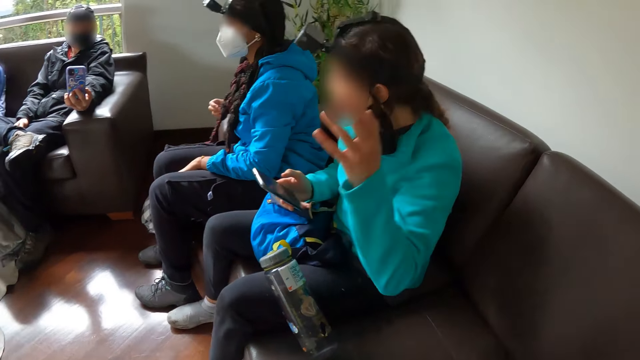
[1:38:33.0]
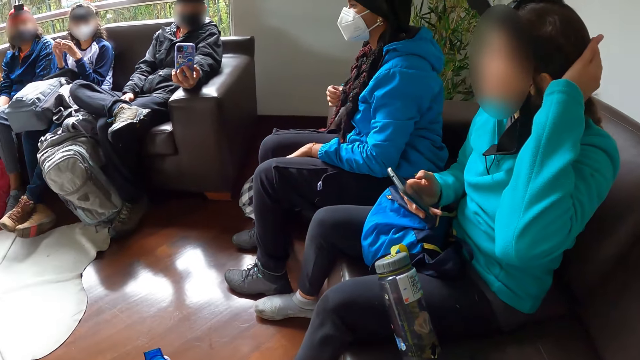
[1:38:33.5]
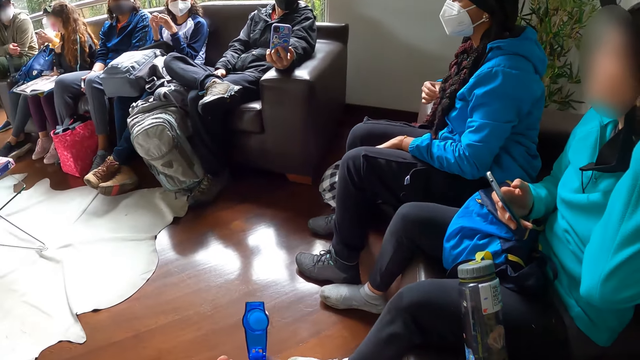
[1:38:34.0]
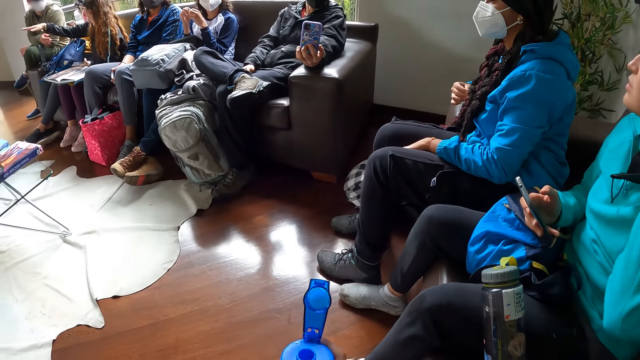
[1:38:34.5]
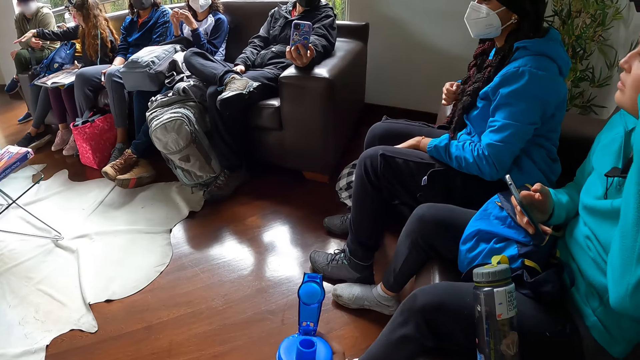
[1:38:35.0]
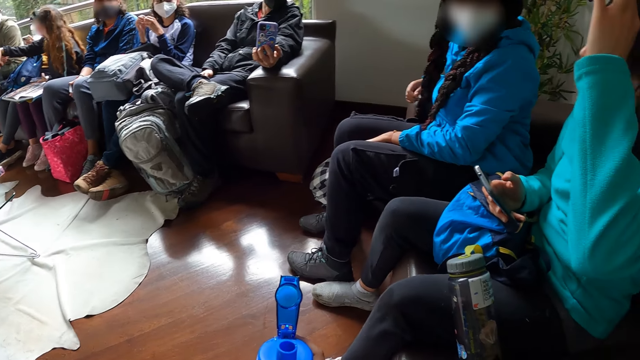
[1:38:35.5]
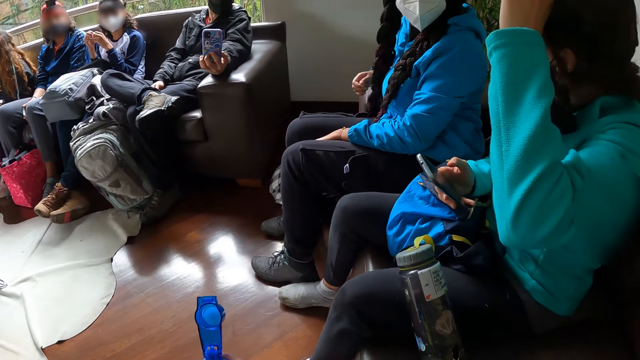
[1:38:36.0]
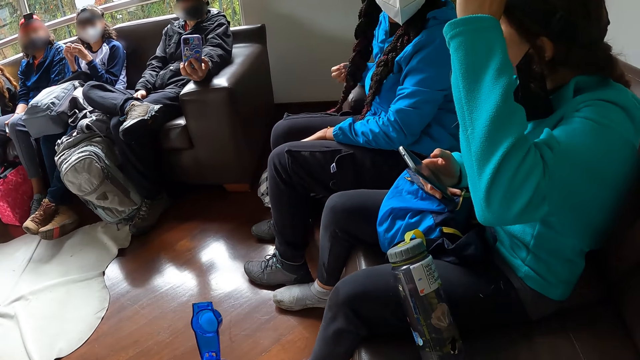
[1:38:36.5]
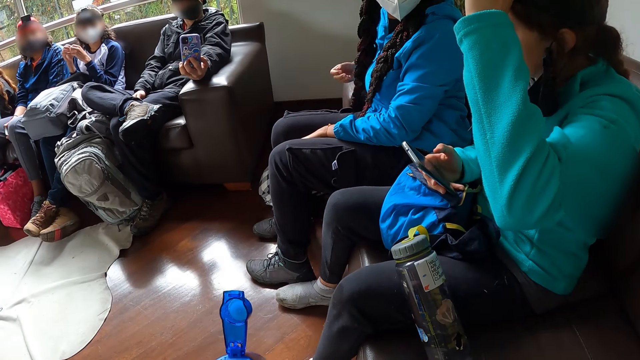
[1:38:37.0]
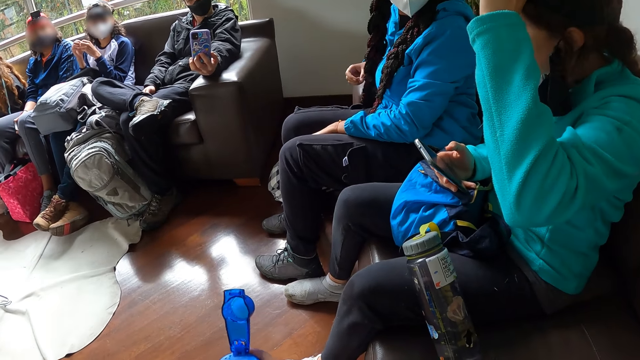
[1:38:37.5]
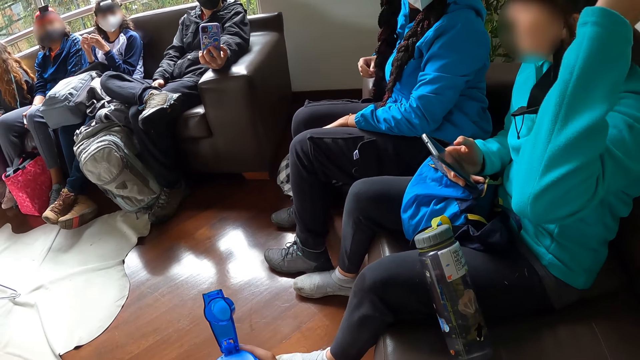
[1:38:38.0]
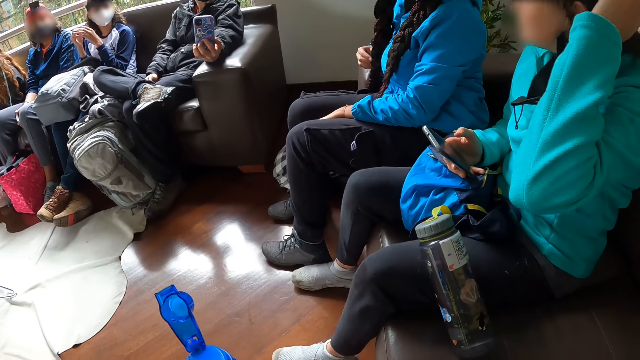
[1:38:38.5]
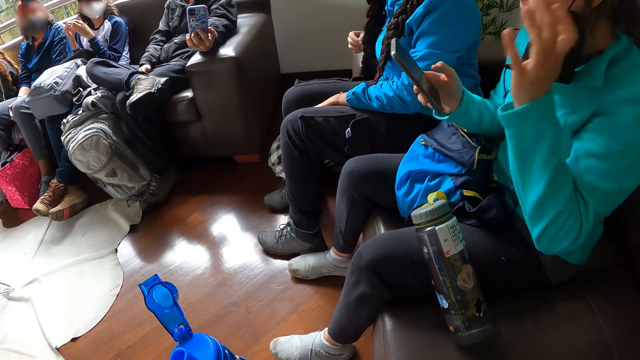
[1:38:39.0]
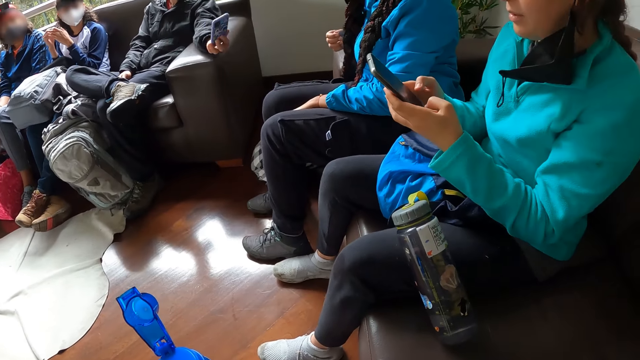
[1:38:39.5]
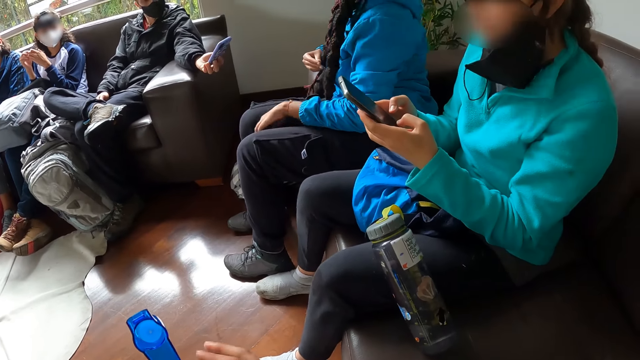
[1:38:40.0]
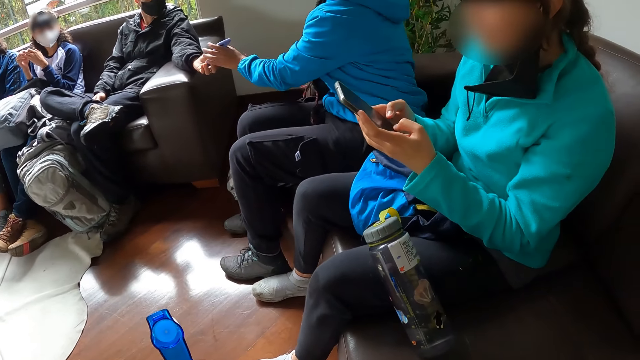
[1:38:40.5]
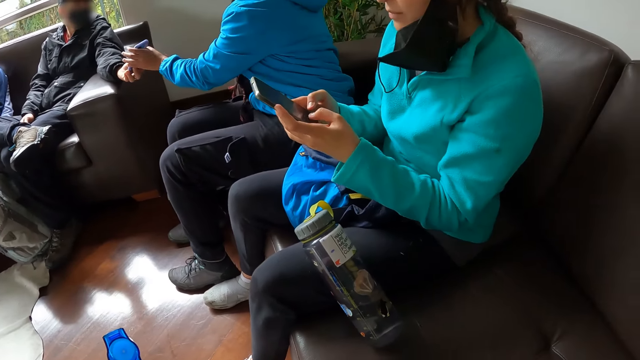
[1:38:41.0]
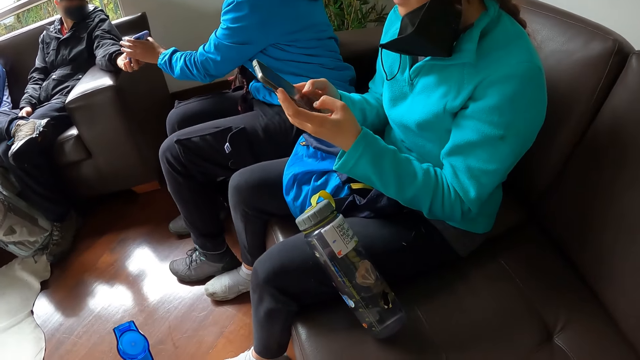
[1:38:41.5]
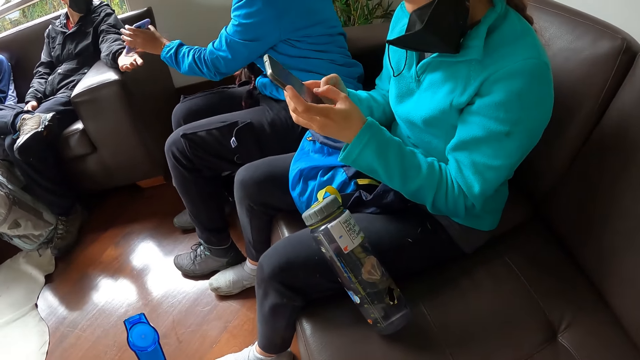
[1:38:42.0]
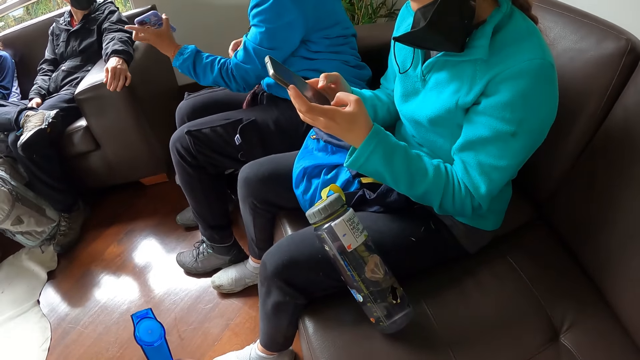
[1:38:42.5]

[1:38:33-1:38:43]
A woman touches her head with her left hand. Another woman moves her hands. A third woman collects the phone from a man's left hand with her left hand.

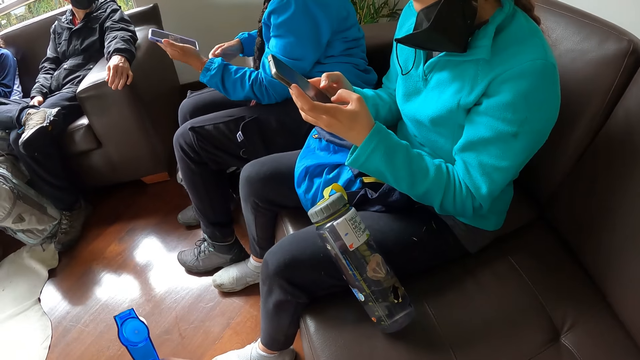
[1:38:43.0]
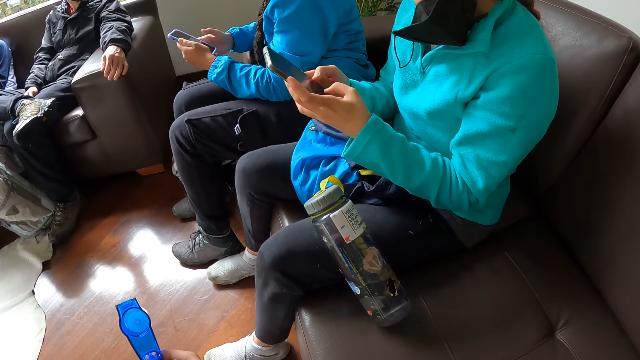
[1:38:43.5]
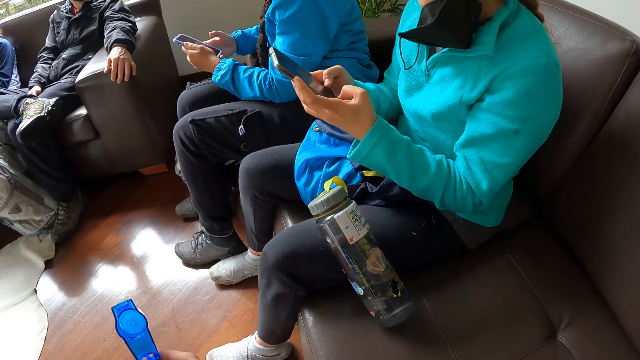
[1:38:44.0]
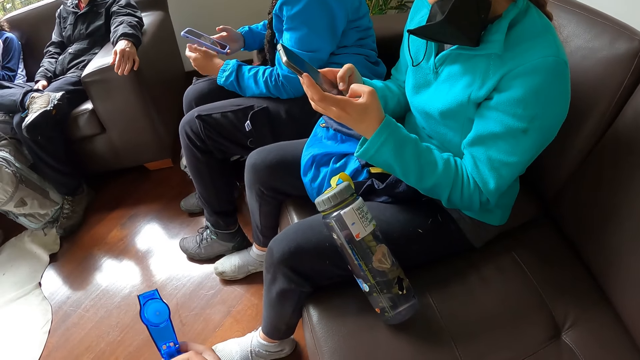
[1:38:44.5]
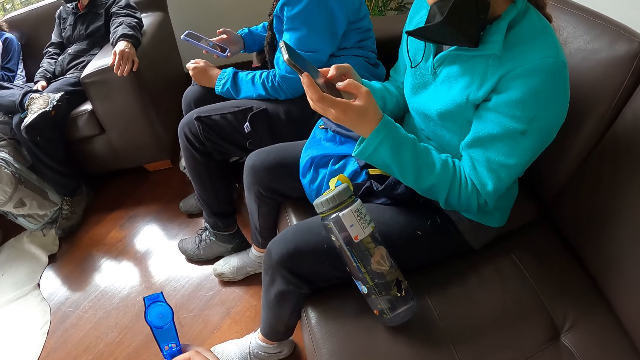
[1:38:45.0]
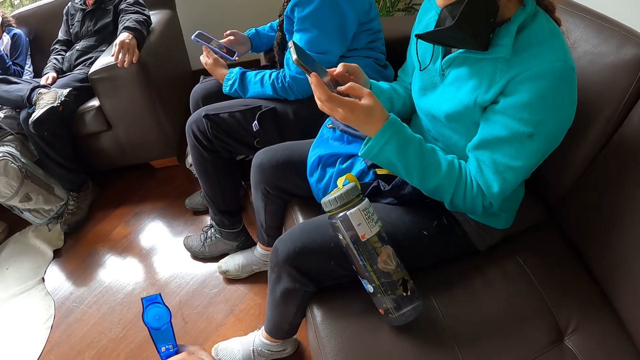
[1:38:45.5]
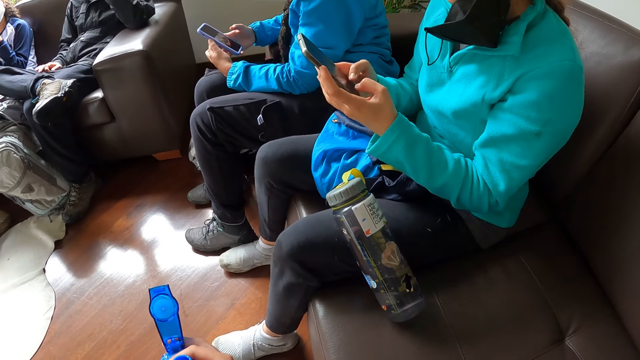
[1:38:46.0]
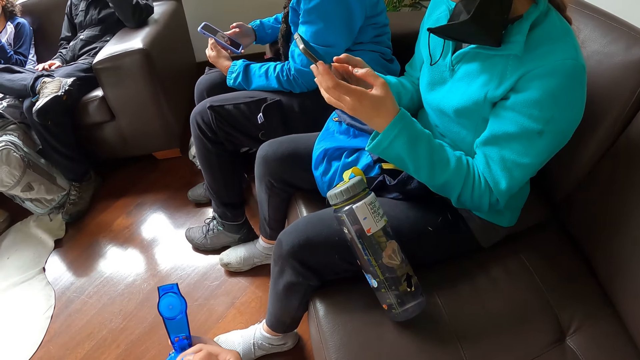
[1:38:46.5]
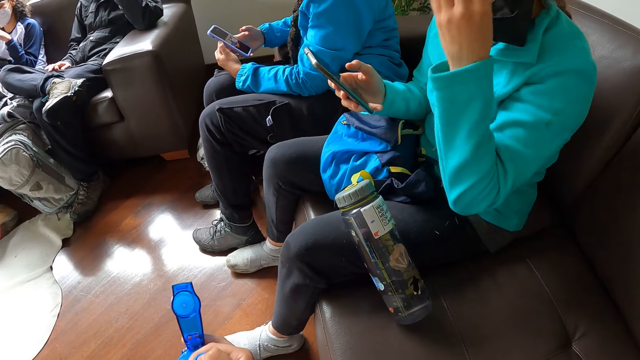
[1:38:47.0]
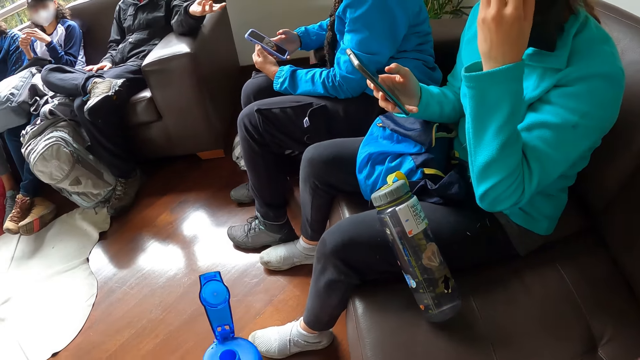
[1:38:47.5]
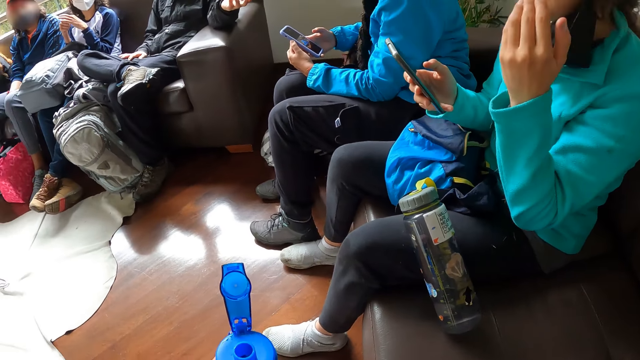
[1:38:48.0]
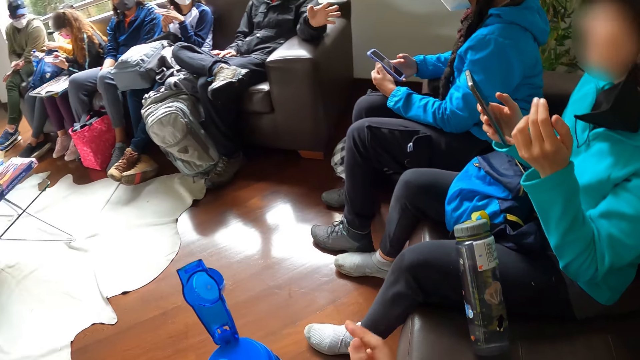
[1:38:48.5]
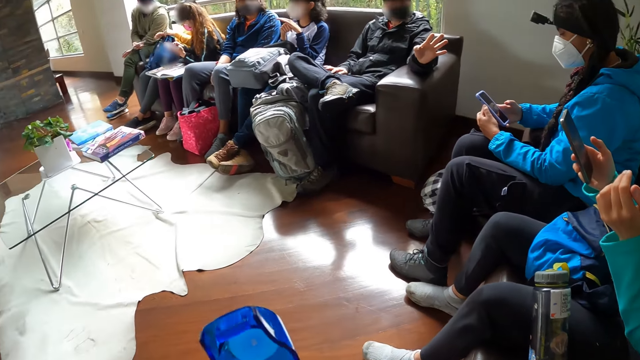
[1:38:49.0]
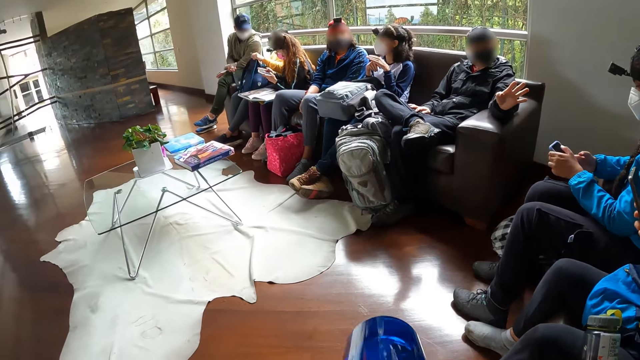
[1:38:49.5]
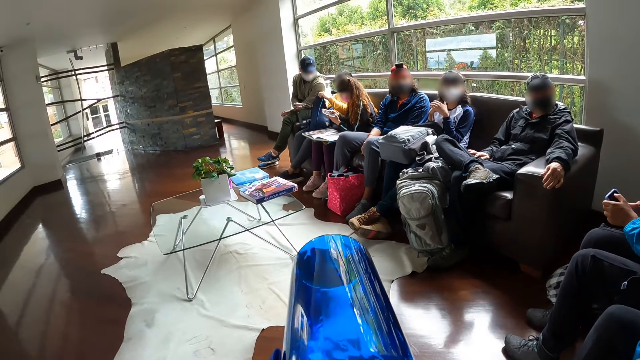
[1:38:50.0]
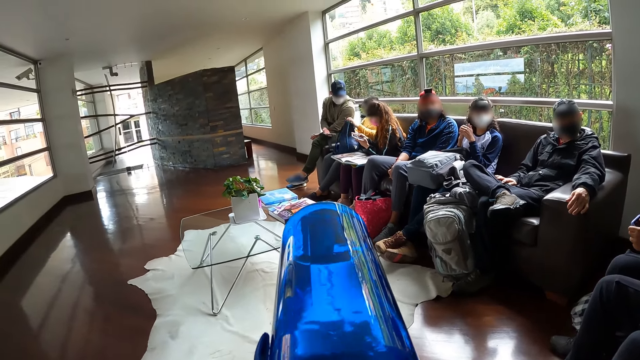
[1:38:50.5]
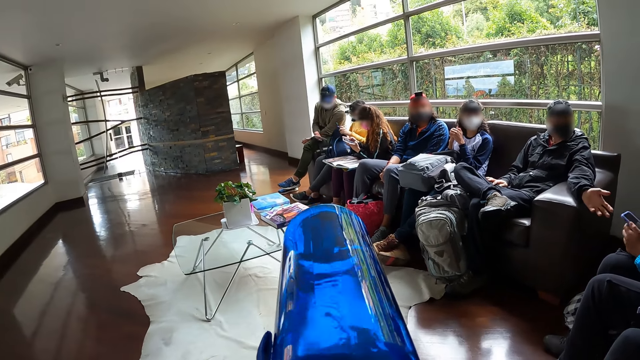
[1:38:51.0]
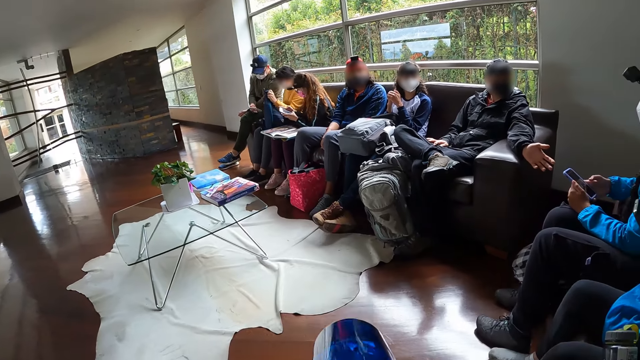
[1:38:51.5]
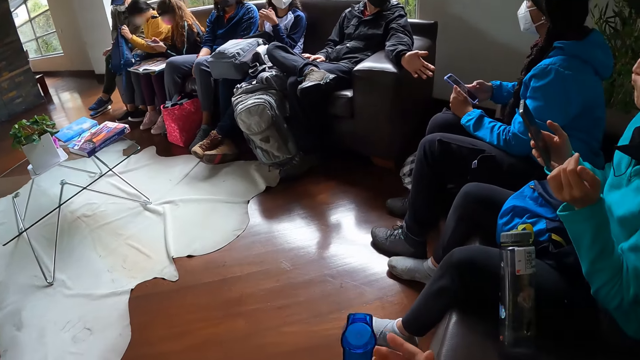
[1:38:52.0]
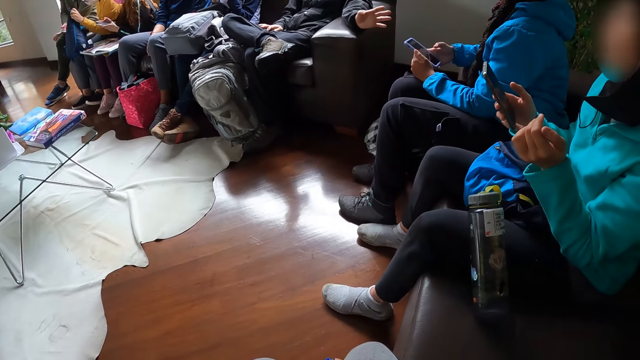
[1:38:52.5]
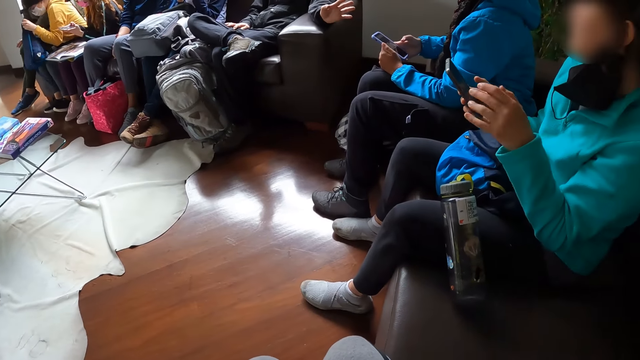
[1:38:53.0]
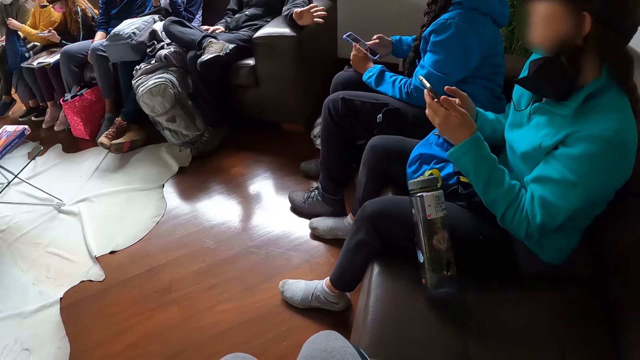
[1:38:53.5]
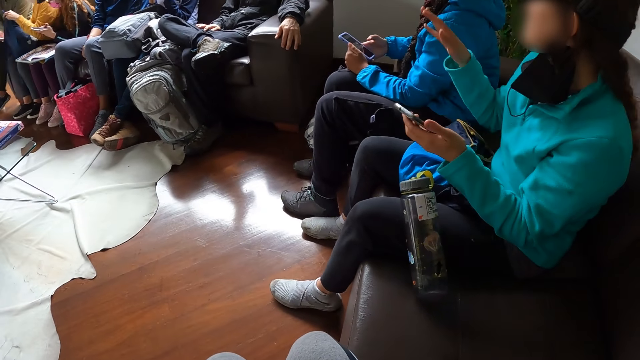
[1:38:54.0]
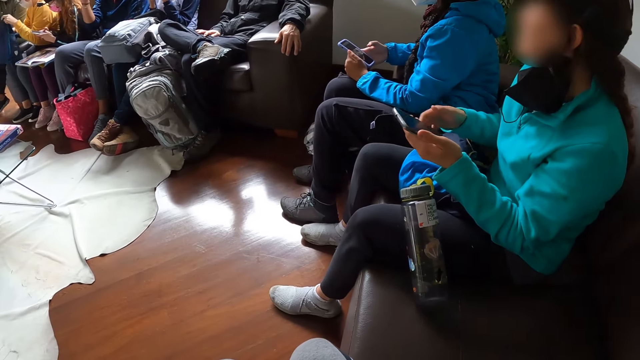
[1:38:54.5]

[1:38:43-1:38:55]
A woman holds the phone with both hands. The woman removes her left hand from the phone and places her left hand on the phone. Another woman touches her face with her left hand. The camera wearer drinks water from the bottle of water in her hands. The second woman holds the phone with her right hand. A third woman puts her right hand in a bag in her left hand. The second woman removes her right hand from the phone.
